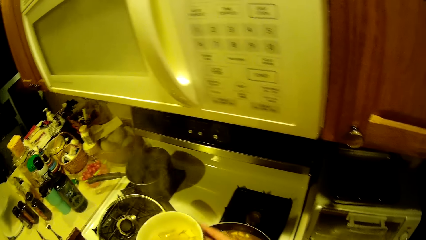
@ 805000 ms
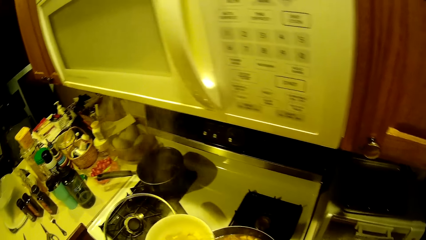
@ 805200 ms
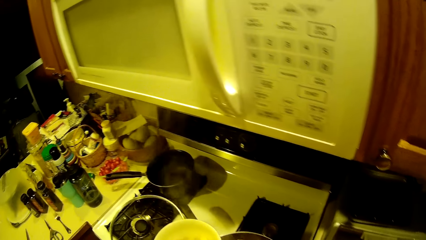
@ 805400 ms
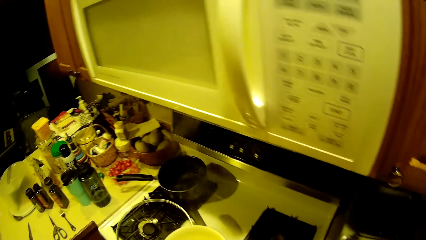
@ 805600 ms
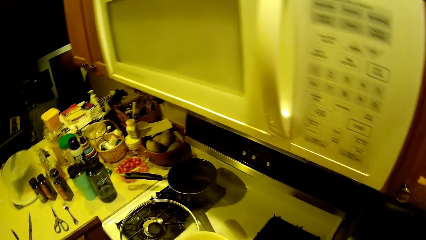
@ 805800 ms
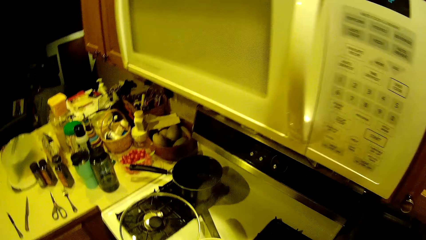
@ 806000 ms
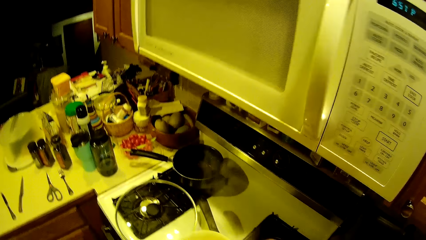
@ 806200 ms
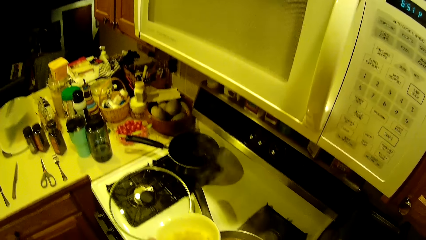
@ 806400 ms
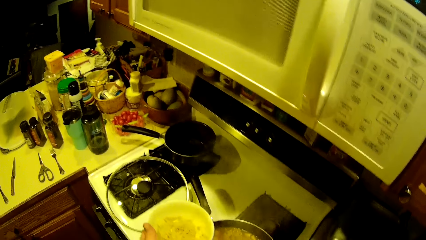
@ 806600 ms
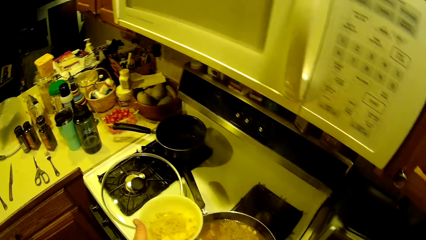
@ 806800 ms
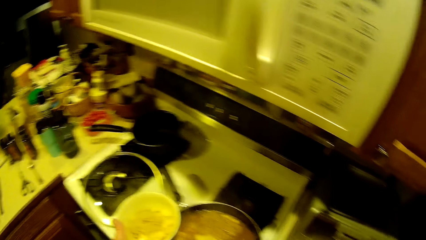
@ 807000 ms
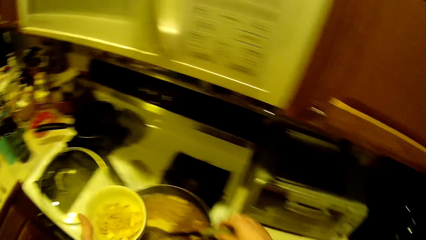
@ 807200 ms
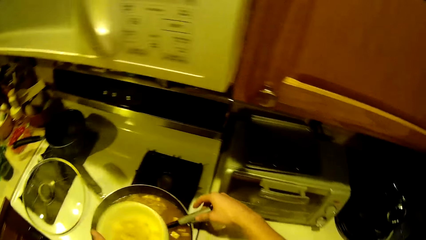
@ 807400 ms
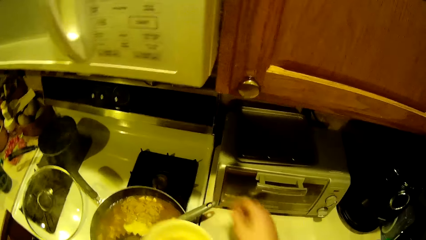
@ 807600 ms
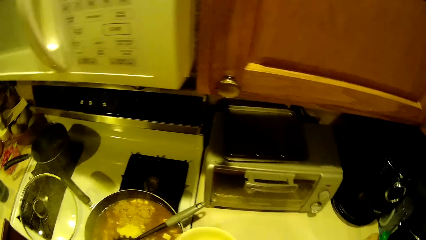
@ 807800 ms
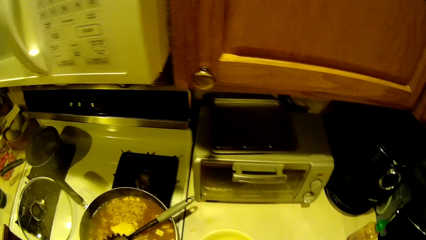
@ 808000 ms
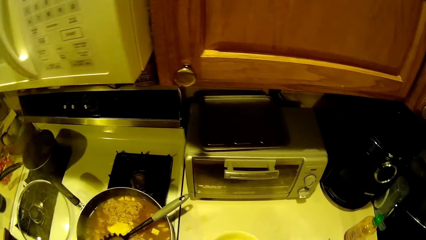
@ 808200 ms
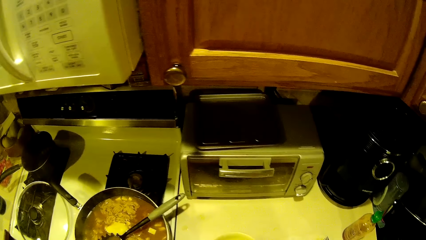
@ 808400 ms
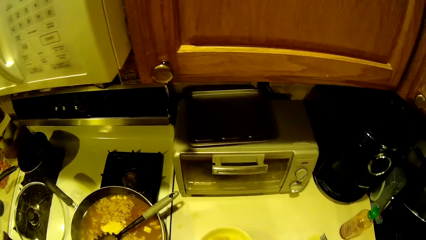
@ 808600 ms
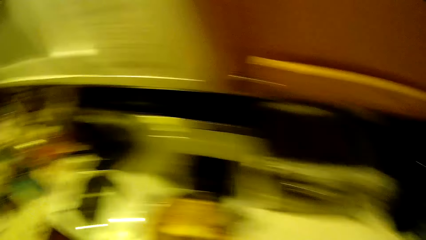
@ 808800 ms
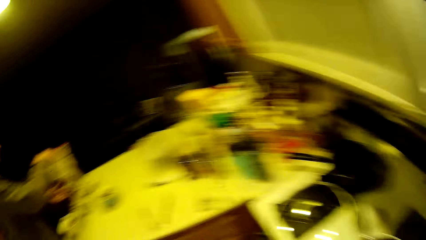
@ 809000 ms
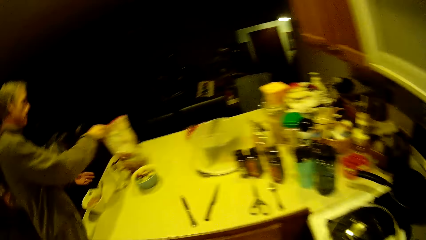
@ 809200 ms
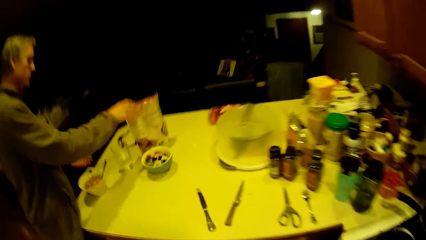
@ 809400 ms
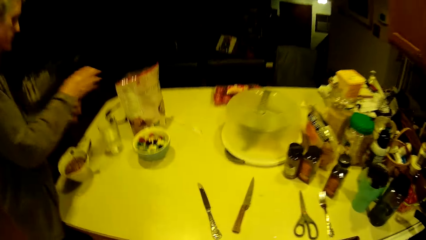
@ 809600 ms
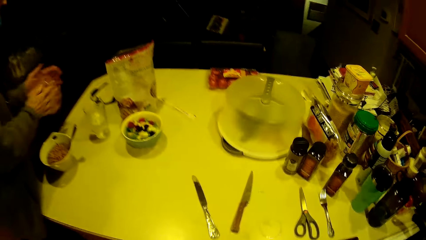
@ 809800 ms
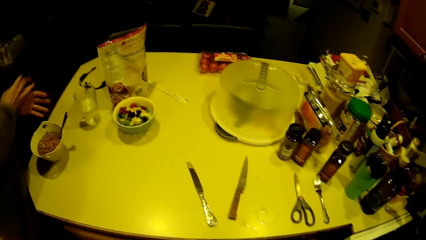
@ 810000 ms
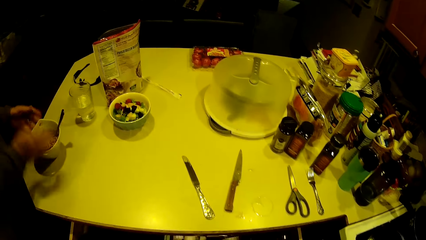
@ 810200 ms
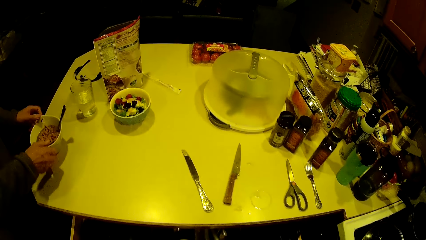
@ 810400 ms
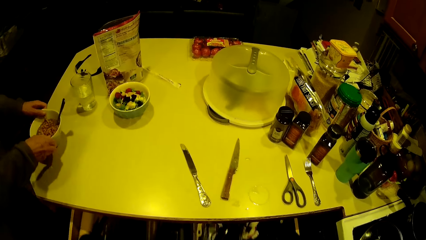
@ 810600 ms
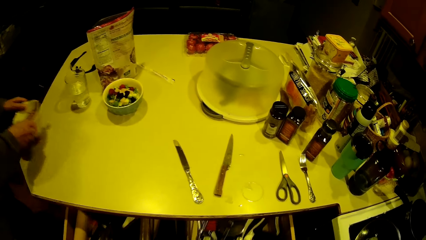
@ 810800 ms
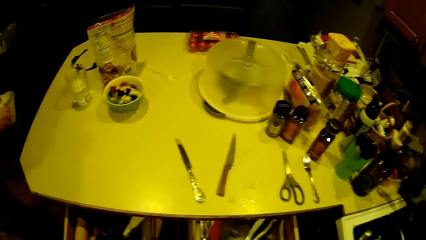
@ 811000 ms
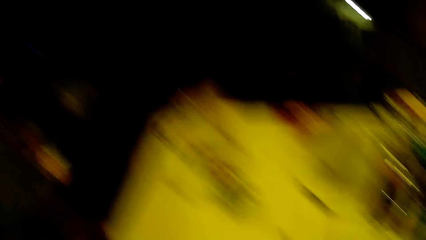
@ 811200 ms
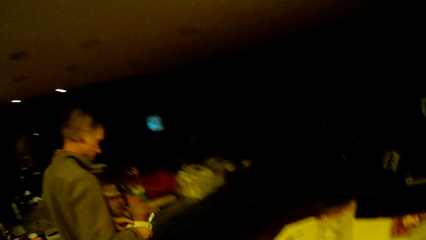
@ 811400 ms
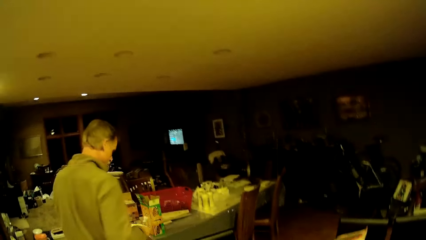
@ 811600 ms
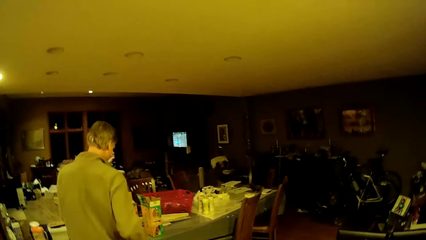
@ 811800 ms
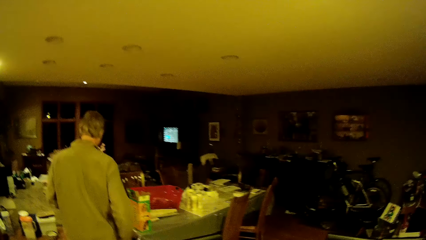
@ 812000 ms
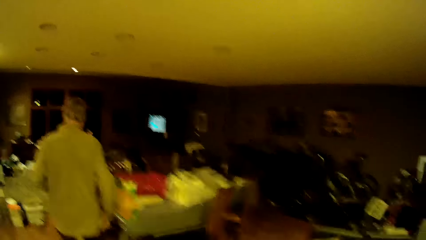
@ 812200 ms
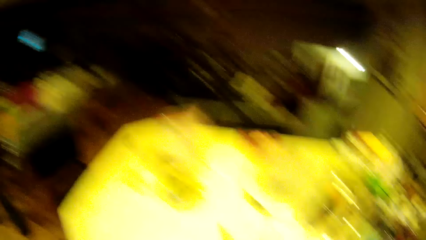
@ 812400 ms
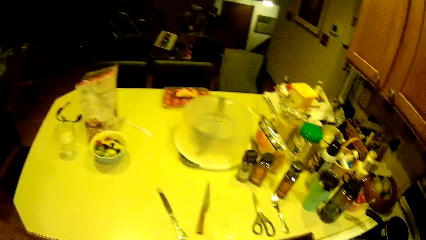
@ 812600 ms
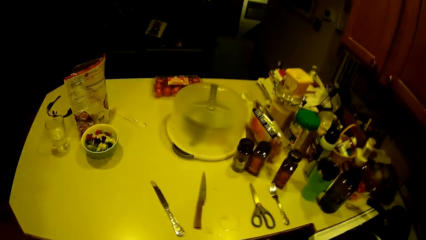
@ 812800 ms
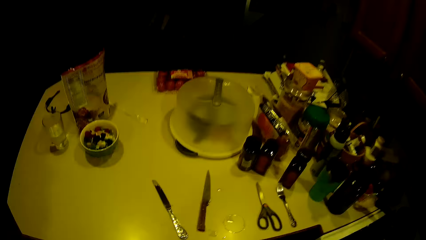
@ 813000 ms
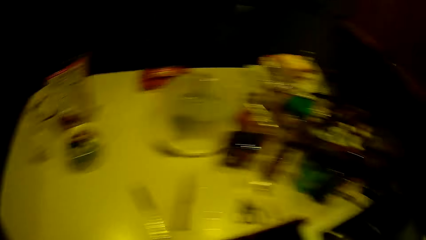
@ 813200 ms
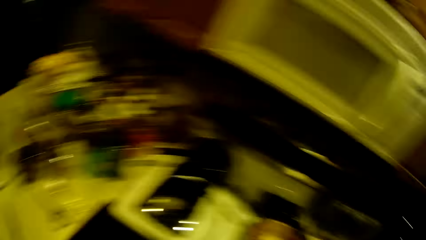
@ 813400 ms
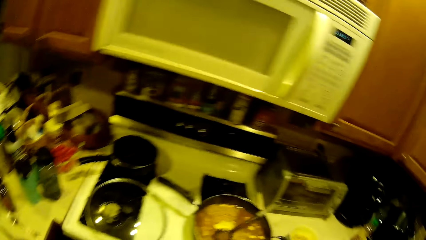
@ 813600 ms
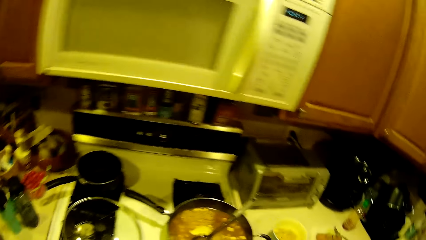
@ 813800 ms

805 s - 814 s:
The camera wearer removes his right hand from the stir spoon in the fry pan. He places the ceramic bowl on the kitchen worktop with his hands. He walks towards the table in the kitchen. A man places a cereal bag on the table in the kitchen with his right hand, serves something into the bowl, and dusts off cereal from his hands. The camera wearer opens the drawer in the kitchen table with his hands. The man carries a bowl of cereal from the table in the kitchen with his hands and walks away from the table in the kitchen. The camera wearer picks a black stir spoon from the drawer with his right hand.

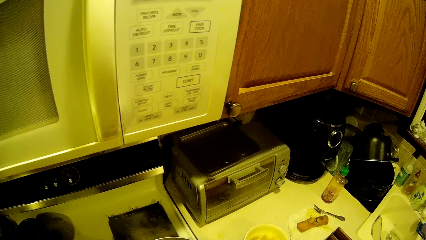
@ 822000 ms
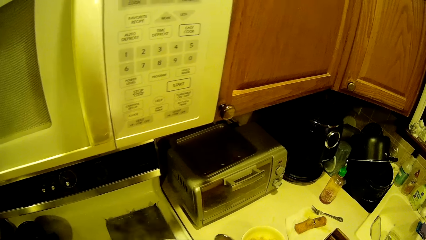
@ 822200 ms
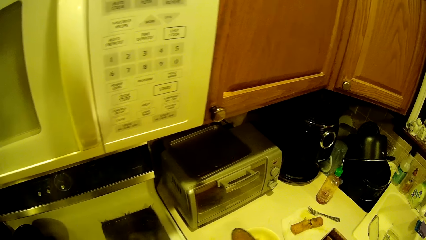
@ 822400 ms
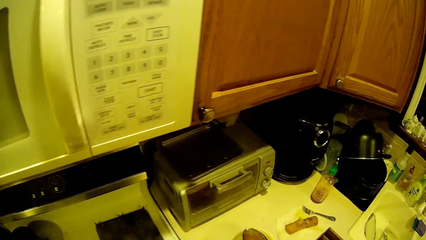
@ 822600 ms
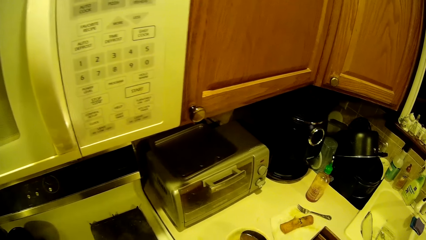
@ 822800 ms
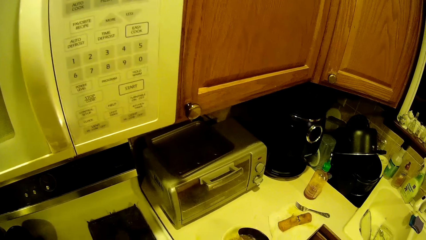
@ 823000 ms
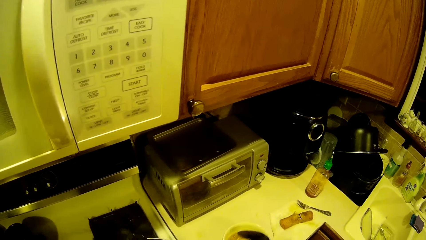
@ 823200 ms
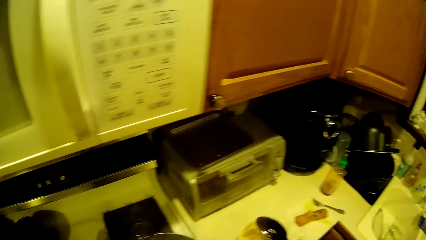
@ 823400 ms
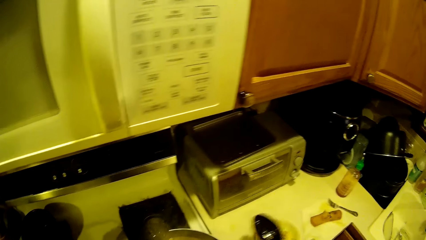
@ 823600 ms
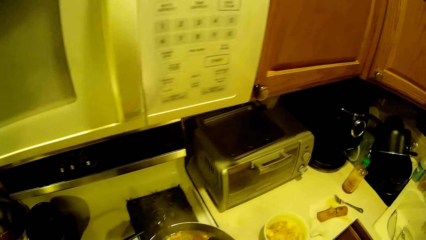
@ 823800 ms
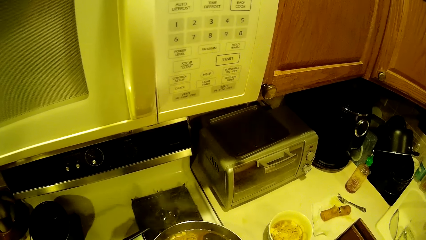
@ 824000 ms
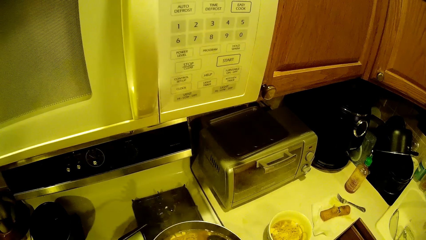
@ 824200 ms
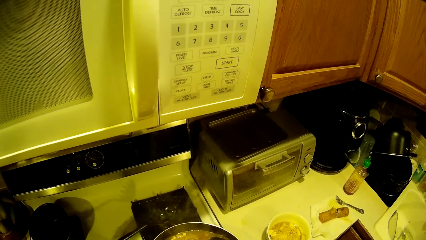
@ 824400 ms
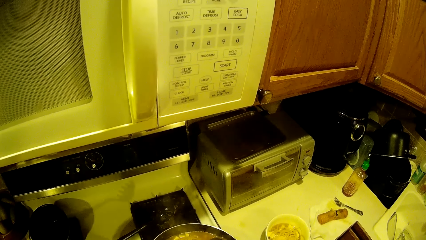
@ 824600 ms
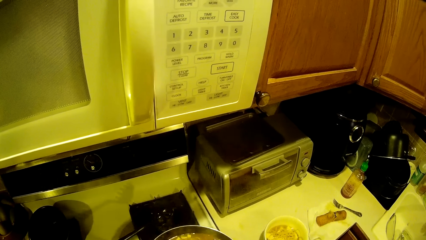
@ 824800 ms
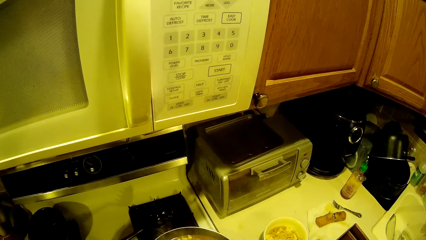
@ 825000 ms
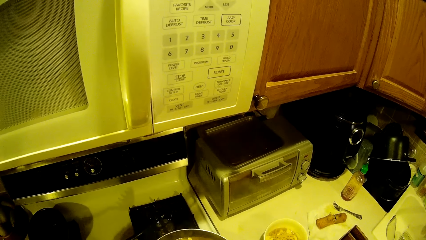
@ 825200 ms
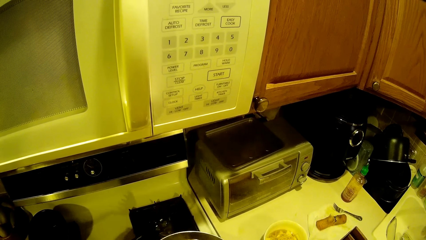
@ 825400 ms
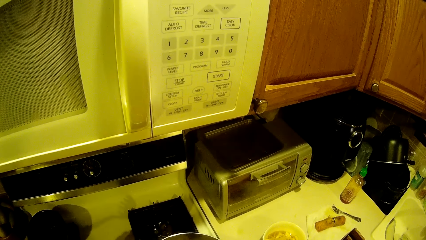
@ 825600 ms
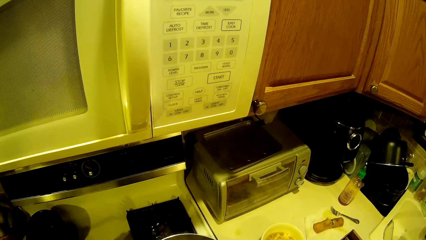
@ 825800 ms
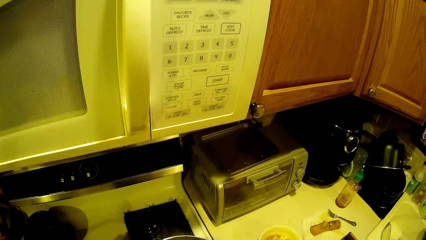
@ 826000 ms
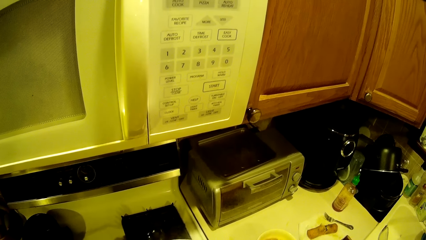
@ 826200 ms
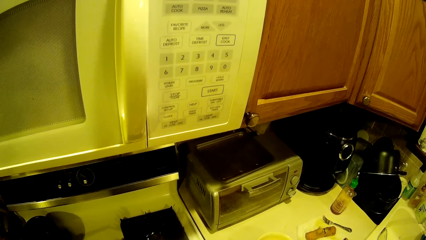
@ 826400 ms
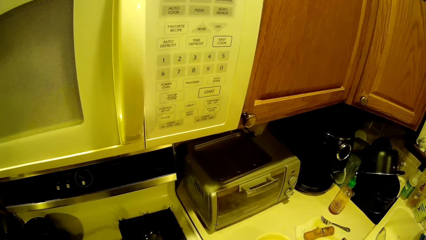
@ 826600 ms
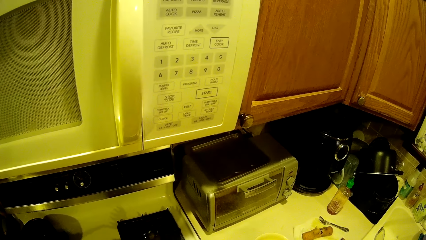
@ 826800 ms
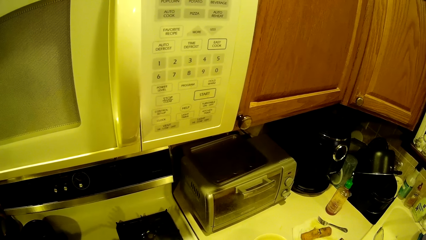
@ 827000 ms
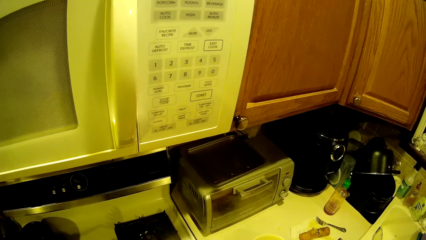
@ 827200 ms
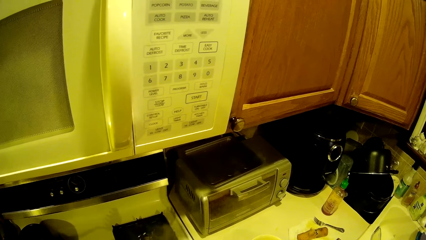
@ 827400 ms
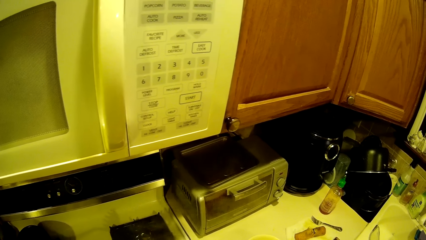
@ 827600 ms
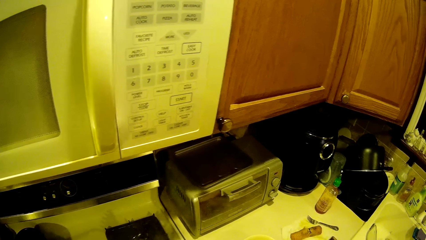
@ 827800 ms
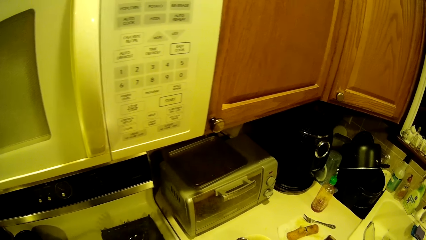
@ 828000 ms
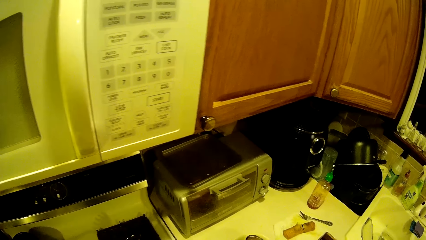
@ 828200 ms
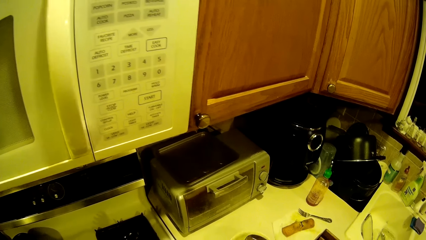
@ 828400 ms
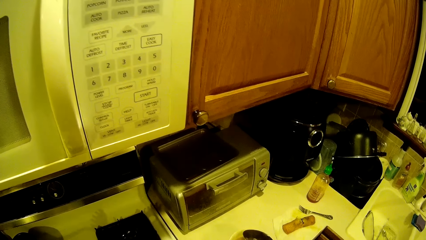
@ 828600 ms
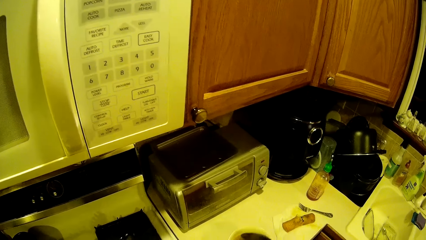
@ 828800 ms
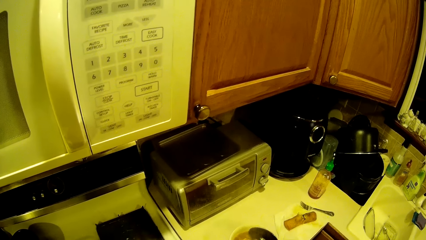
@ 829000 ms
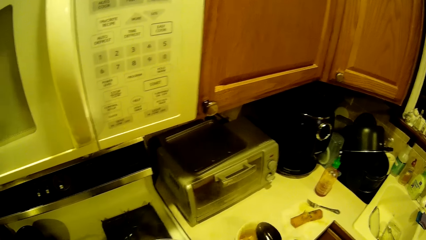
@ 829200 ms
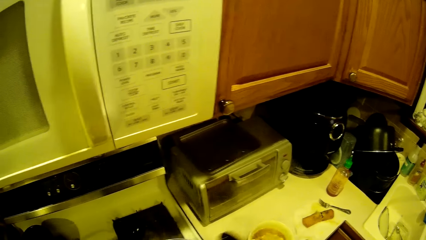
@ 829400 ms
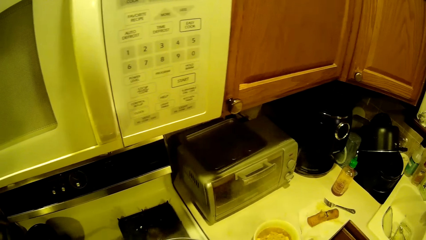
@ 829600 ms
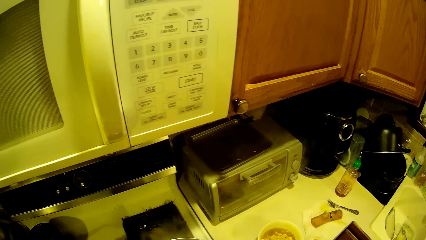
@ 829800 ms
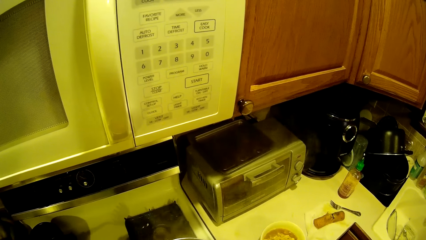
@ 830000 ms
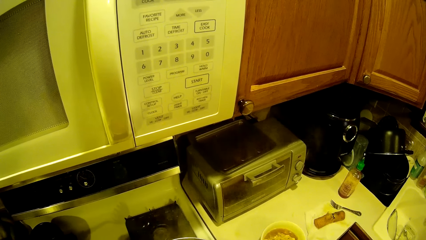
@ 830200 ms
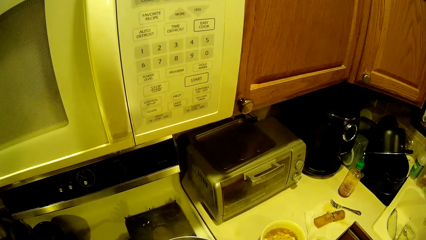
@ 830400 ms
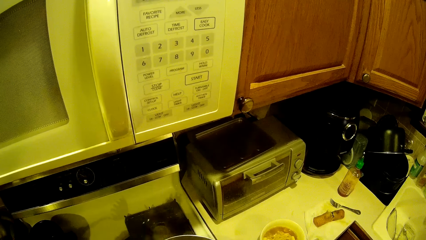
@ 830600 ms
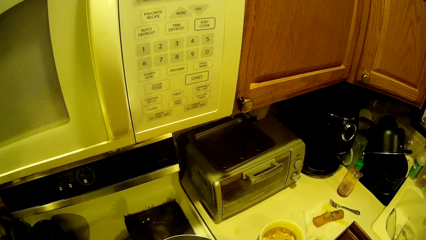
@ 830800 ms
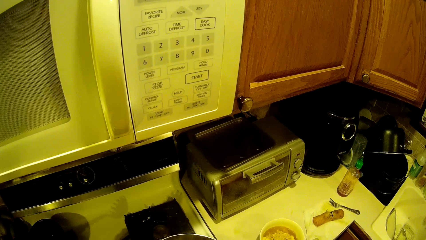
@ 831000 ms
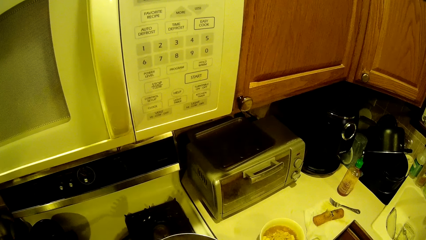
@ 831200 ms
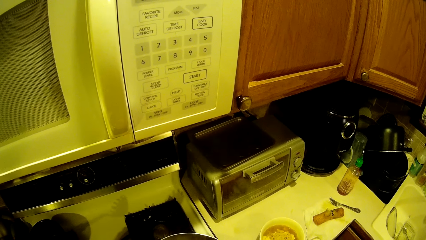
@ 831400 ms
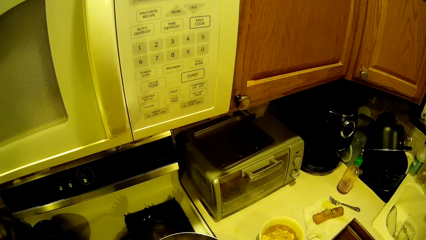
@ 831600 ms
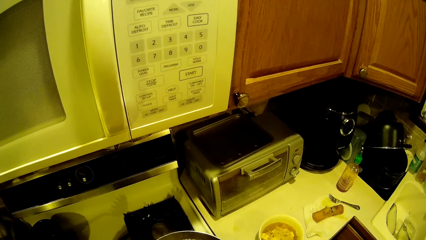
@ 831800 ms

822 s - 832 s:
The camera wearer pours the noodles into the ceramic bowl with the stir spoon in his right hand. He serves noodles from the fry pan into a plate on the kitchen counter top with the stir spoon in his right hand. He scoops the noodles from the fry pan with the stir spoon in his right hand.
